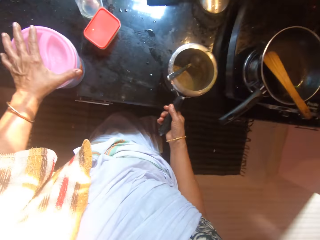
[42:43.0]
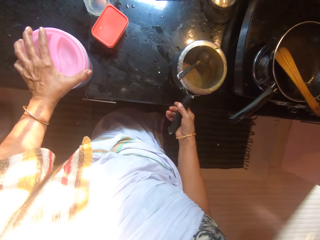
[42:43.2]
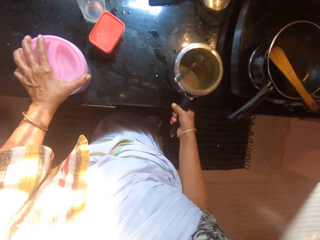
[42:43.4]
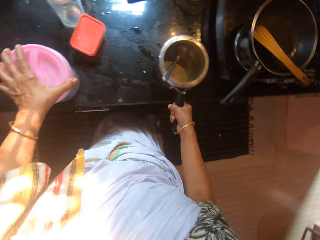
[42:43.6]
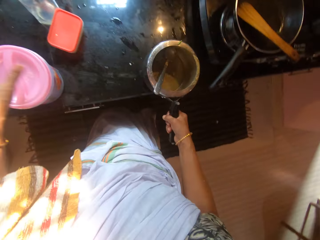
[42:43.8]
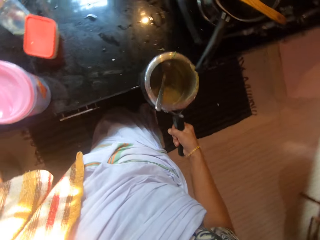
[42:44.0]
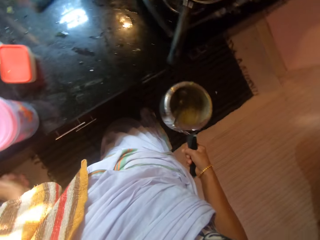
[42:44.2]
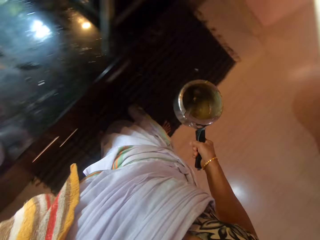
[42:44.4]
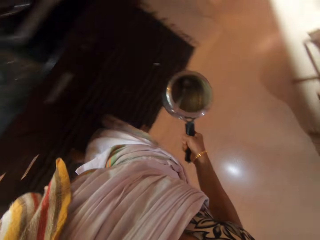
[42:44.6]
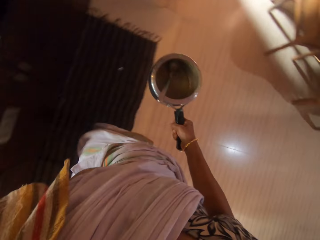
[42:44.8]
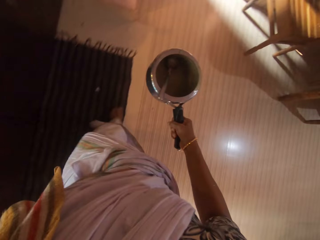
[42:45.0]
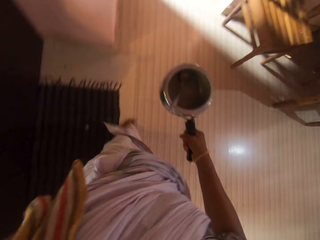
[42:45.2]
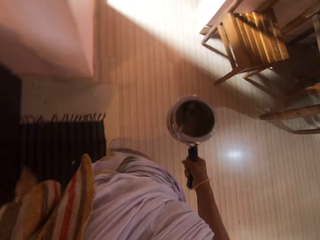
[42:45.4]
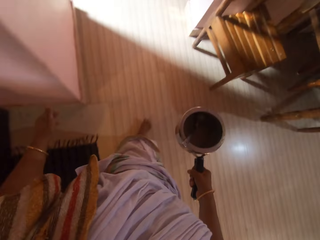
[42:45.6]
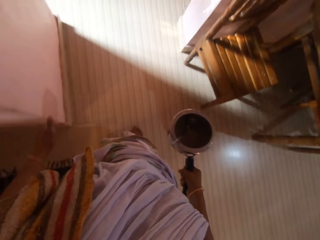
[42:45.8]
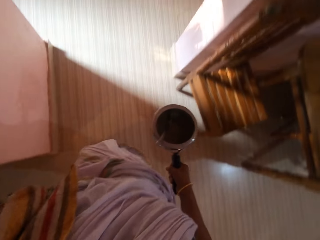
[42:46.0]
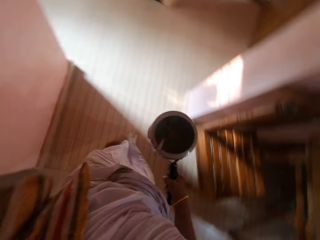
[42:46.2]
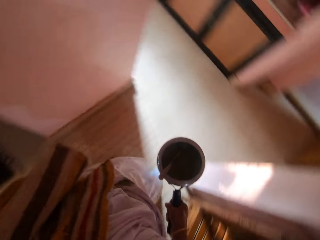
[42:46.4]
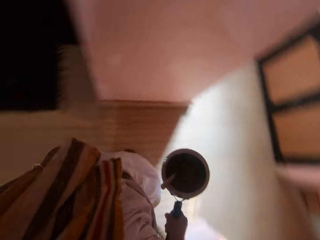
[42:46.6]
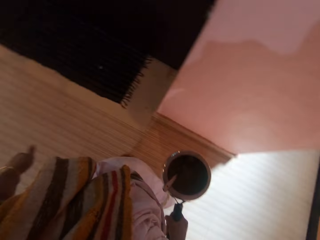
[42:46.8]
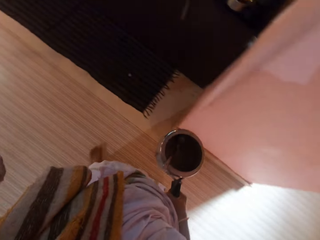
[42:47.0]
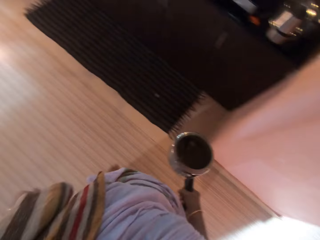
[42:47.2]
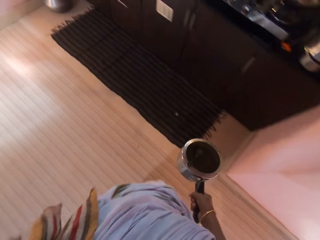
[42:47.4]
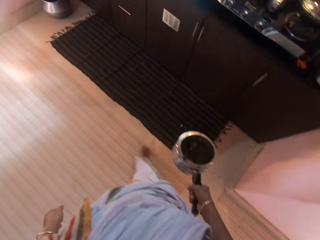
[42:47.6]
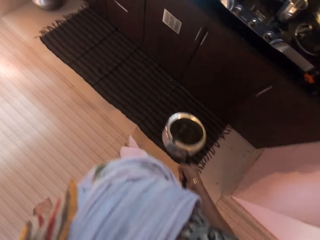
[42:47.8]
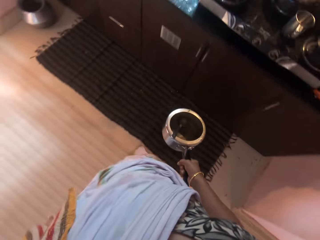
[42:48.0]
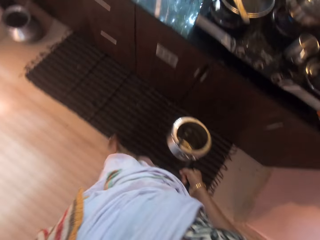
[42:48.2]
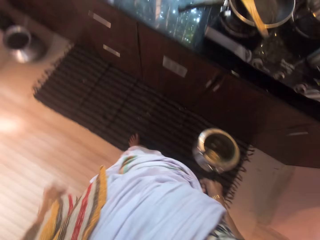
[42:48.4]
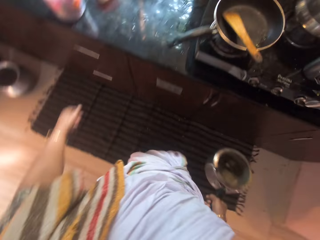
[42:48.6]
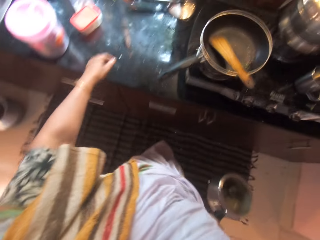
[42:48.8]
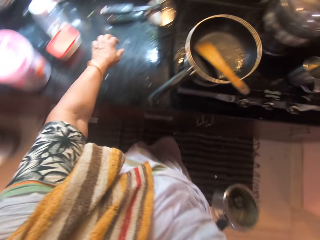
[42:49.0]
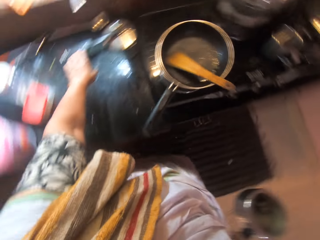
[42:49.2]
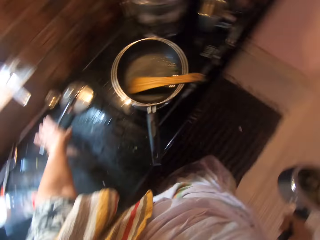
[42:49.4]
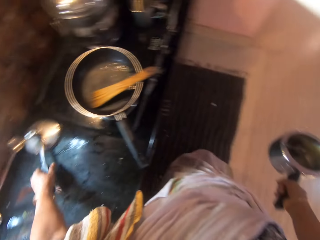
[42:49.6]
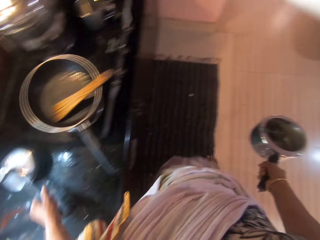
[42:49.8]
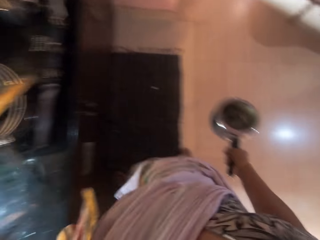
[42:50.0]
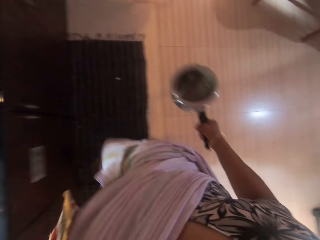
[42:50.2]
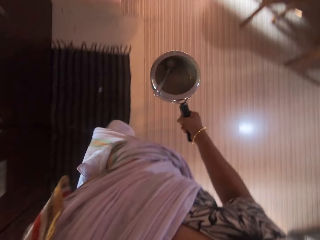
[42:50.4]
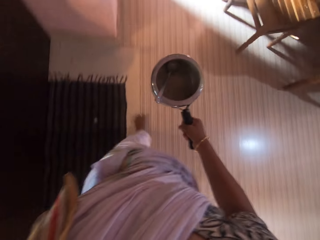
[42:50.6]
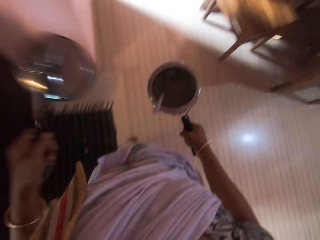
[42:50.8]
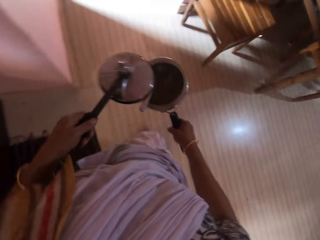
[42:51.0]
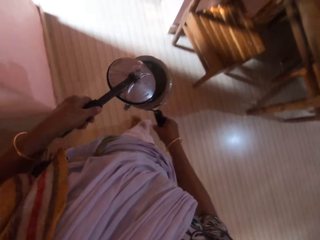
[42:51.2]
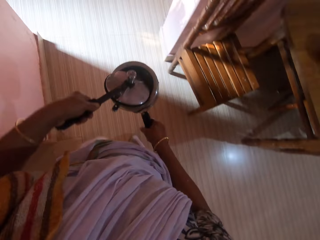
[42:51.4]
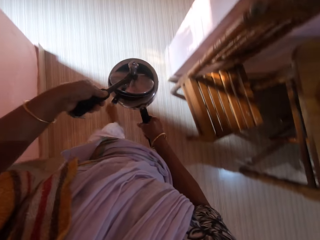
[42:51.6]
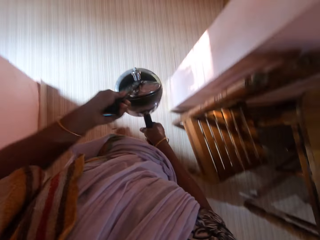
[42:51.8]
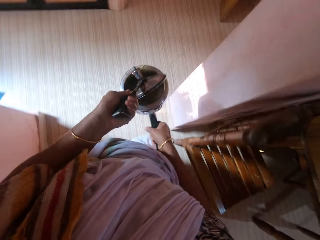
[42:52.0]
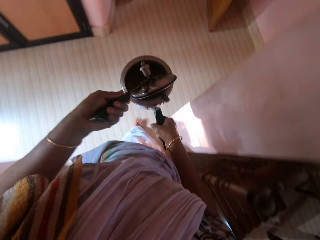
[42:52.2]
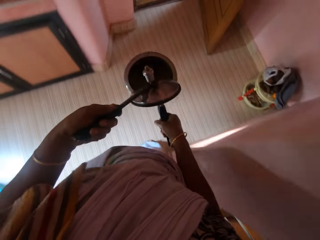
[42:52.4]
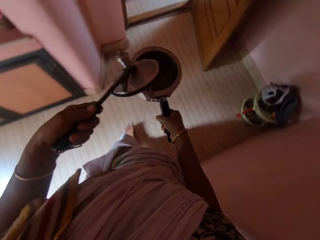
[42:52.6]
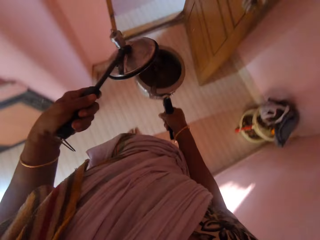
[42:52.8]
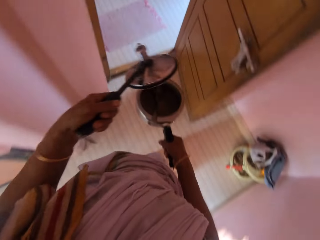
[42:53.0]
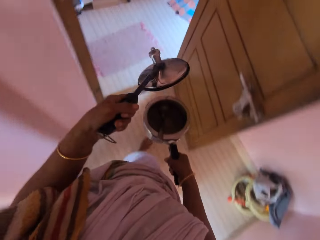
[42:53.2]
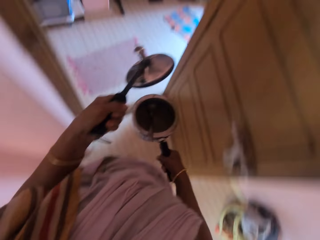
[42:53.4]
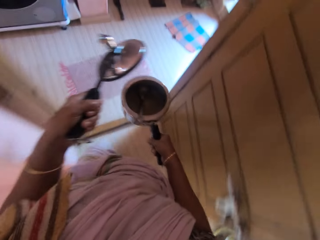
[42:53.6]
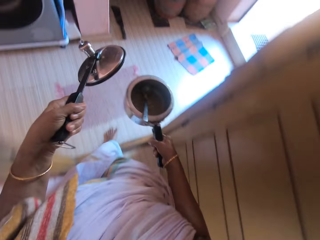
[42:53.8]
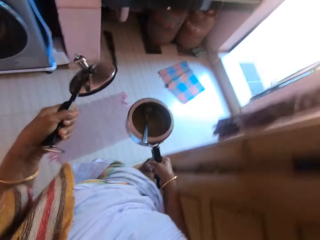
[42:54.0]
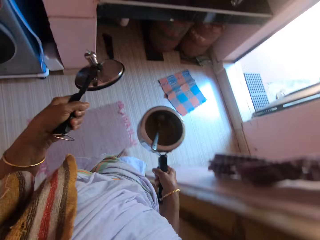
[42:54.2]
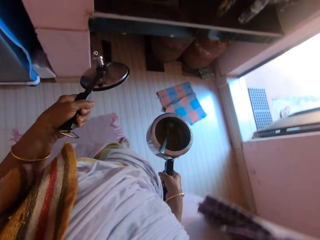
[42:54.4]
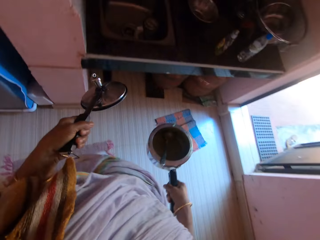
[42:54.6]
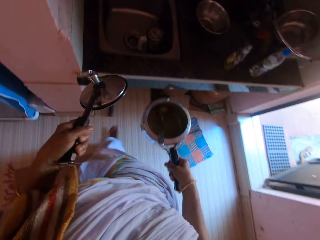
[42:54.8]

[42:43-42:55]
The camera wearer touches the plastic on the slab with her left hand. She picks up the cooking pot. She walks. She picks the pot lid from the slab with her left hand. She walks. She covers the pot in her right hand with the lid in her left hand. She holds the pot lid with her left hand. She walks.

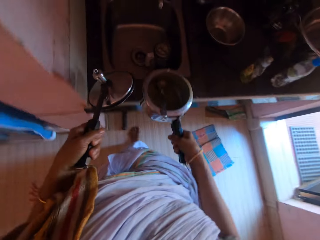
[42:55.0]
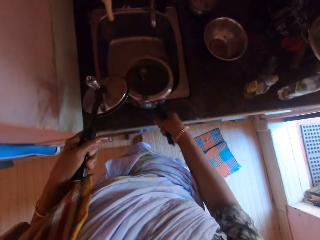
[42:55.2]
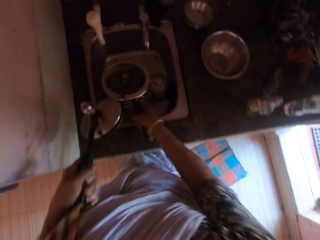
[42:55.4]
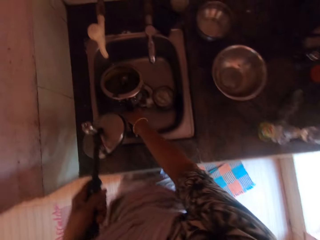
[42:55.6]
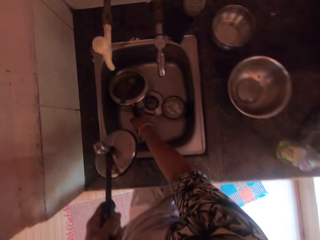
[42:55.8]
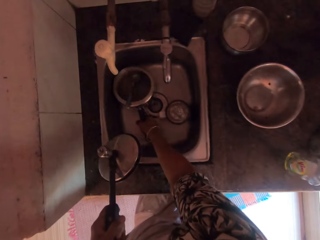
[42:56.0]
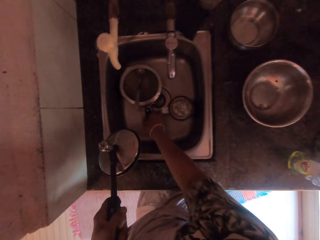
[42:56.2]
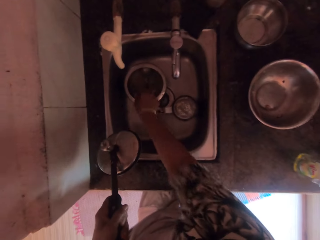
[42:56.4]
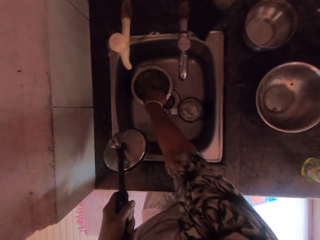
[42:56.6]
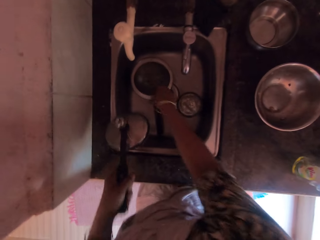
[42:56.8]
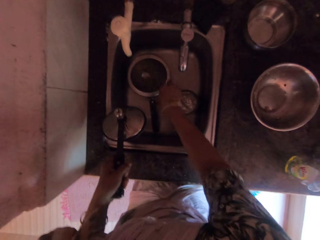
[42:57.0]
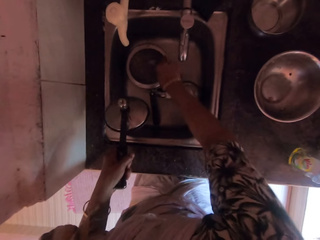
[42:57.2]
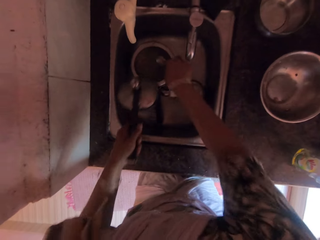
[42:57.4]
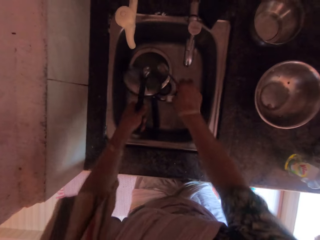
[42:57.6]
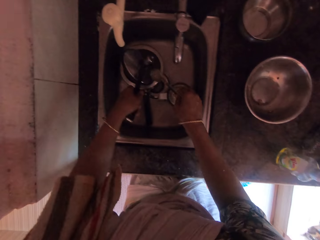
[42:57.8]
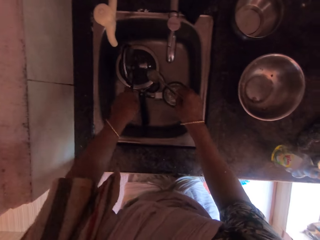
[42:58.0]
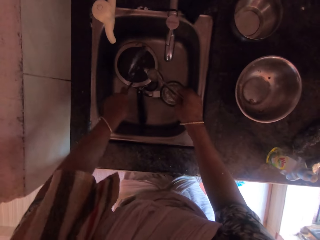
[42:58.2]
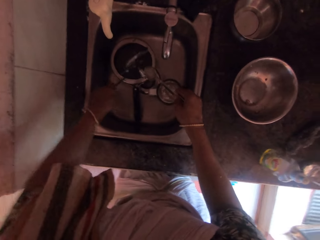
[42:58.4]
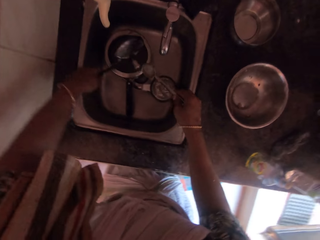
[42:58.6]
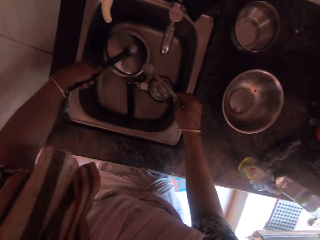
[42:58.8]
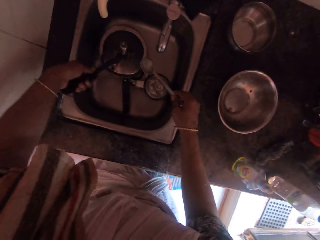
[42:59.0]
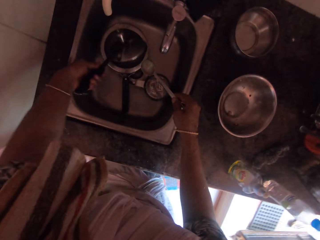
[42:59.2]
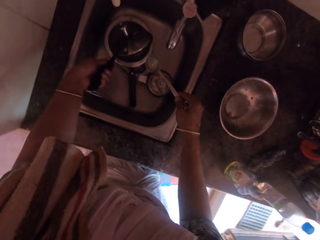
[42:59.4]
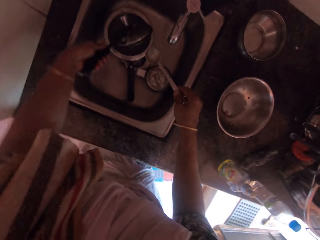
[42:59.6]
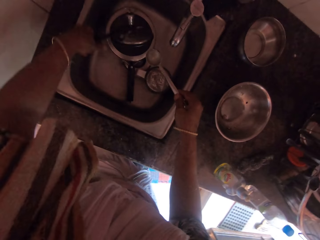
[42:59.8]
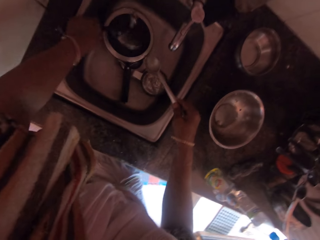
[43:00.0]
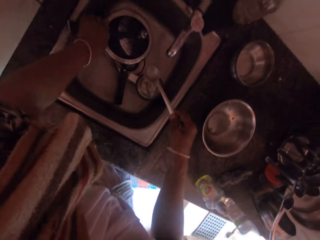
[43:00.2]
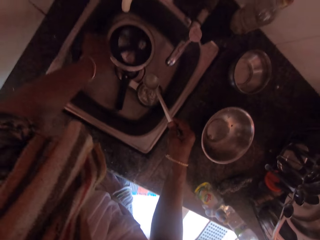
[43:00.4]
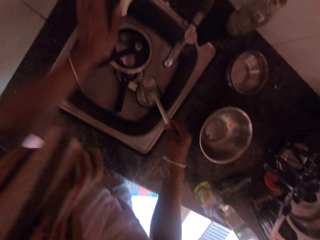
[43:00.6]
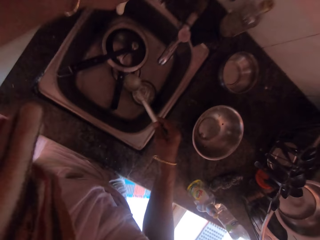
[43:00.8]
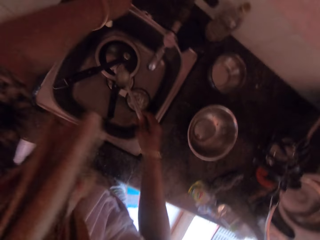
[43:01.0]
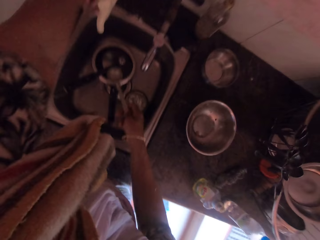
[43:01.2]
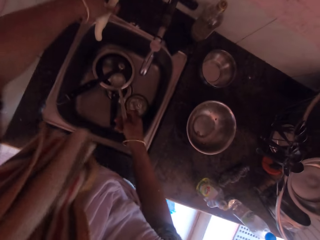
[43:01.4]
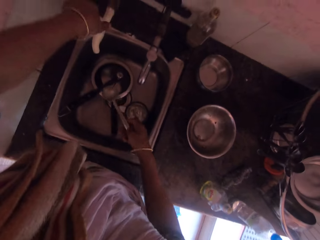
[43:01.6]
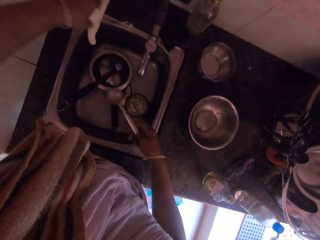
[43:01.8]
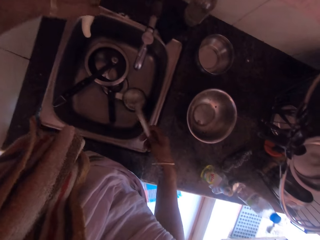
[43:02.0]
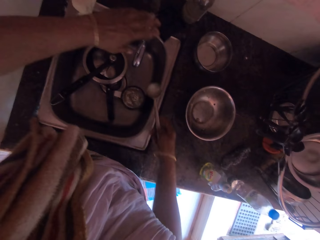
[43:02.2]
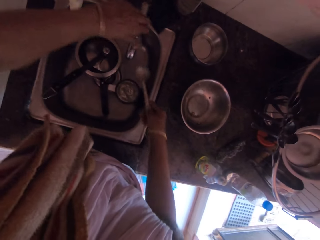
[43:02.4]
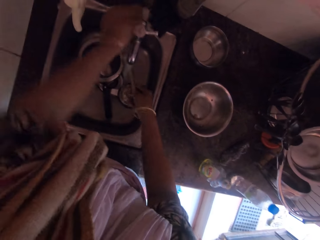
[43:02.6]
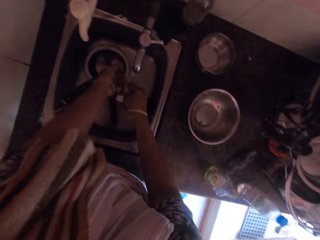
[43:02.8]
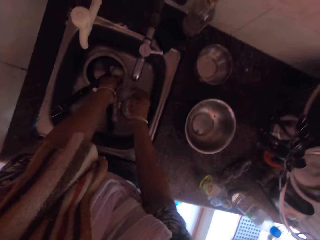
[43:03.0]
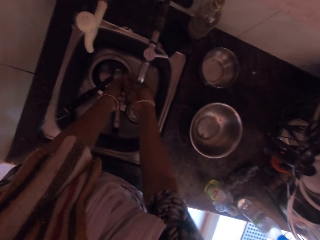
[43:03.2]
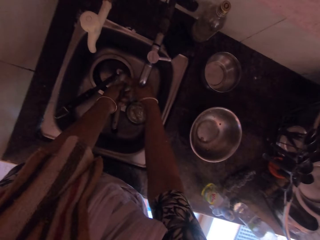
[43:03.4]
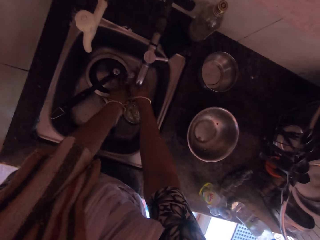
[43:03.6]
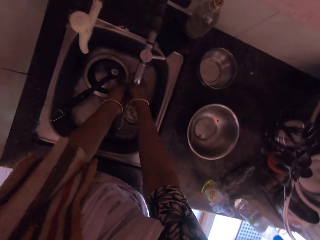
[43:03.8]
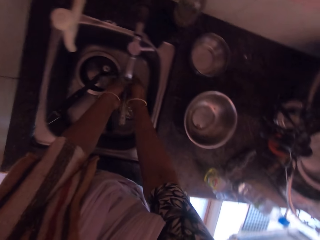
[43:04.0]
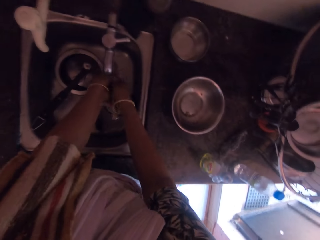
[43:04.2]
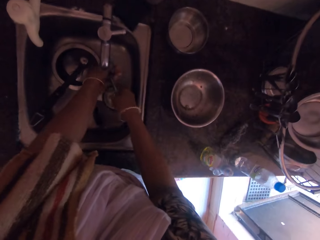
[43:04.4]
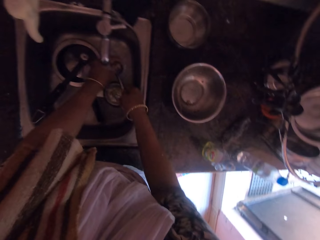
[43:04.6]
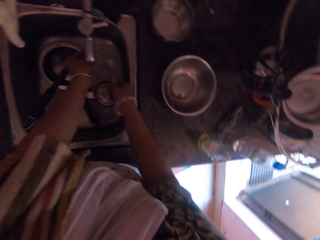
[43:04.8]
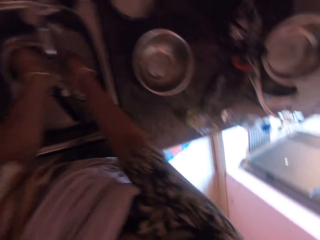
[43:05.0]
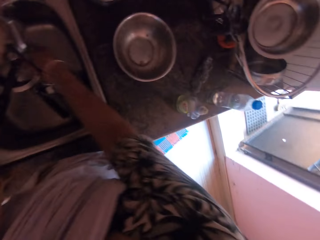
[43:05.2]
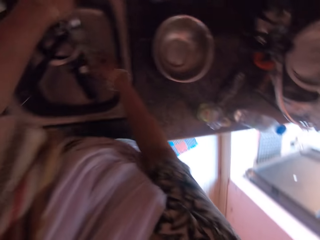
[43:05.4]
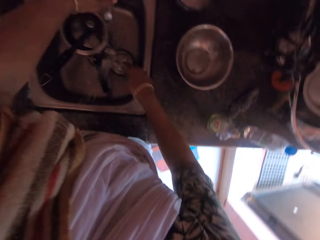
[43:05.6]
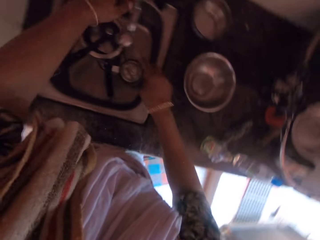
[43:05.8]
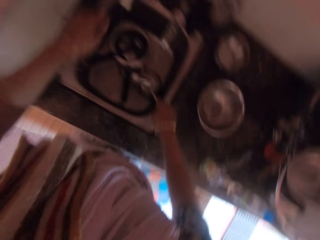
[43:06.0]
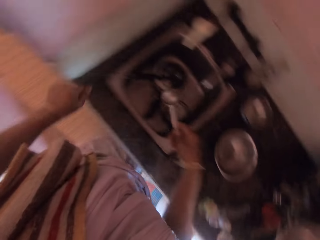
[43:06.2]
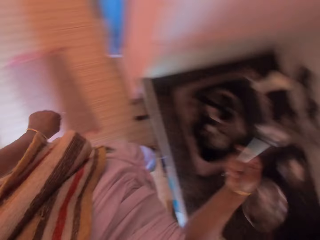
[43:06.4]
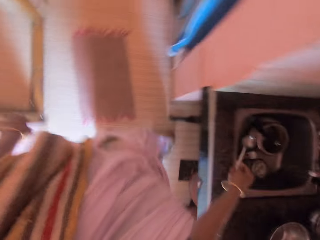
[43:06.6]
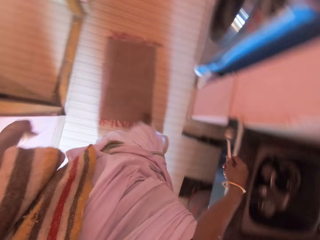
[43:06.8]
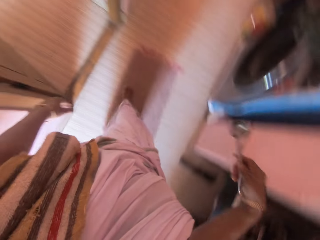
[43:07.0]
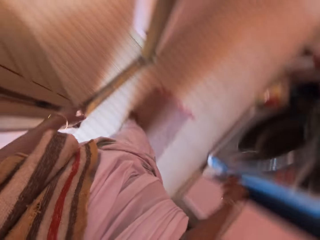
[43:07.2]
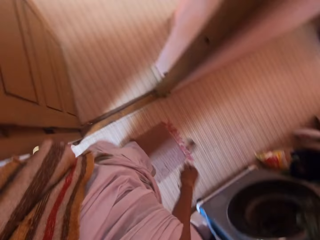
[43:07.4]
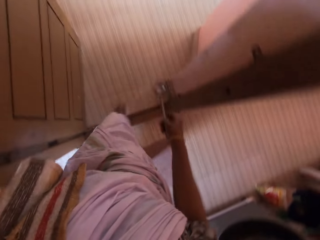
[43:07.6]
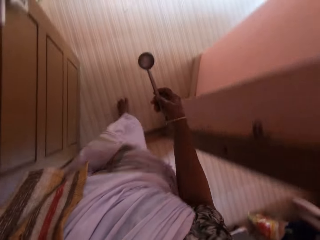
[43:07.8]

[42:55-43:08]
The camera wearer drops the pot in her right hand into the kitchen sink. She picks up the spoon in the pot with her right hand. She drops the lid on the pot in the kitchen sink with her left hand. She adjusts the lid in the cooking pot. She turns a knob on a kitchen tap with her left hand. She opens the kitchen tap with her left hand. She rinses the spoon under the kitchen tap in the kitchen sink with her hands. She closes the kitchen tap with her left hand. She rinses the cooking spoon. She shakes the spoon with her right hand. She walks.
